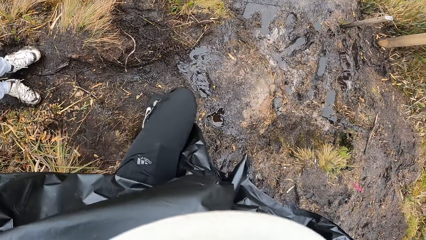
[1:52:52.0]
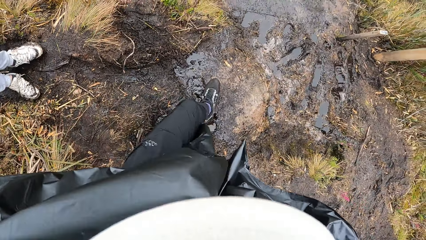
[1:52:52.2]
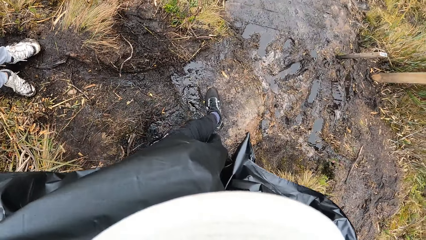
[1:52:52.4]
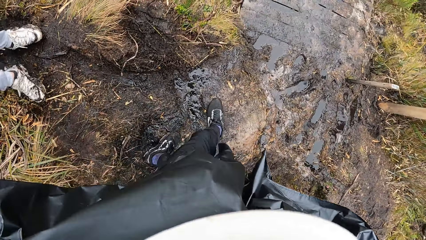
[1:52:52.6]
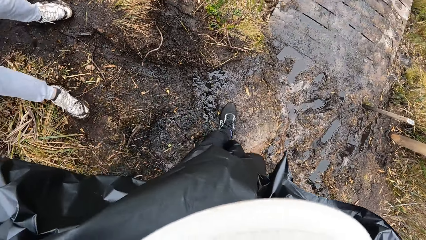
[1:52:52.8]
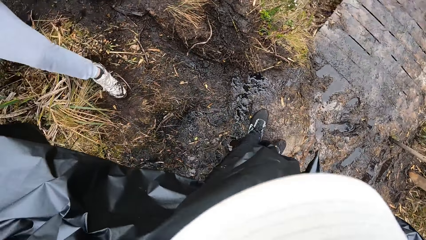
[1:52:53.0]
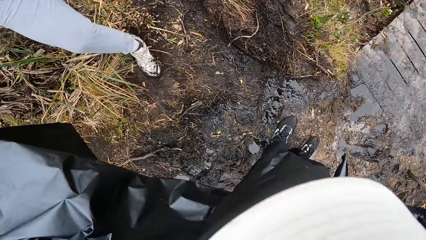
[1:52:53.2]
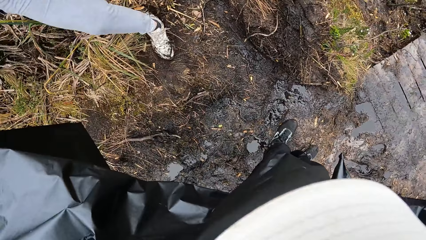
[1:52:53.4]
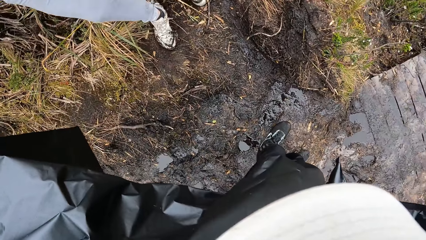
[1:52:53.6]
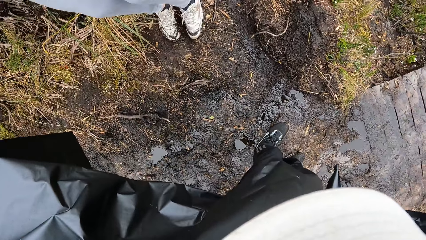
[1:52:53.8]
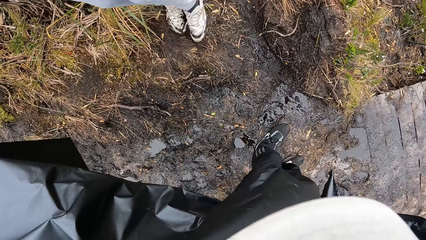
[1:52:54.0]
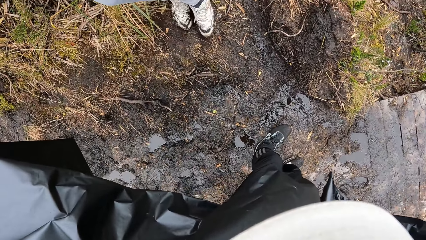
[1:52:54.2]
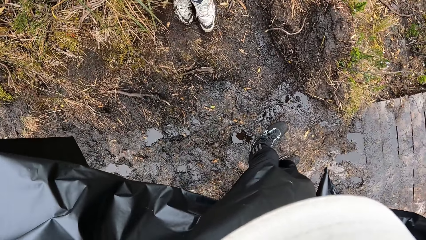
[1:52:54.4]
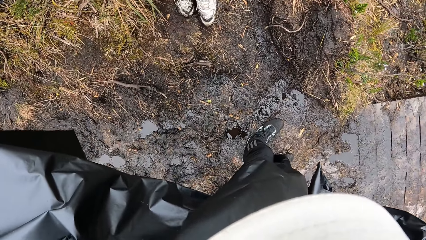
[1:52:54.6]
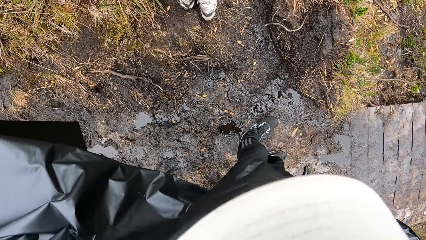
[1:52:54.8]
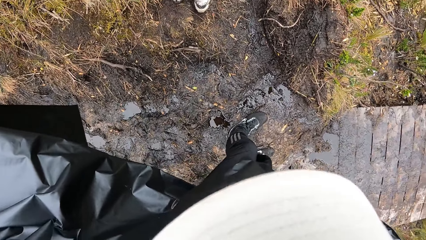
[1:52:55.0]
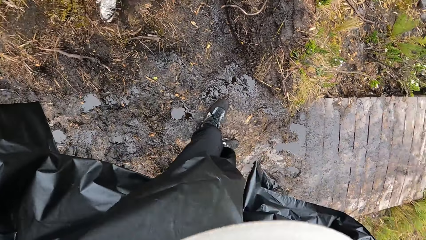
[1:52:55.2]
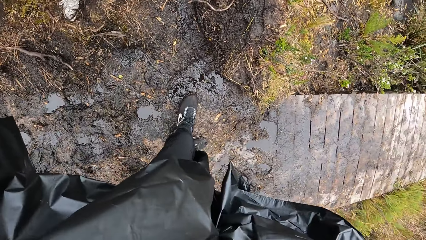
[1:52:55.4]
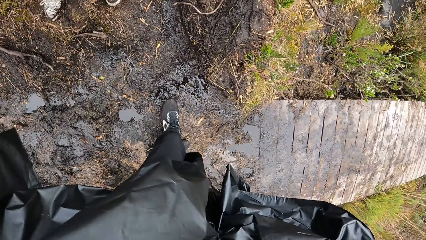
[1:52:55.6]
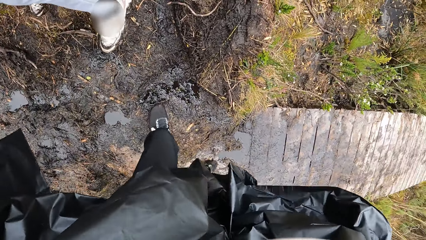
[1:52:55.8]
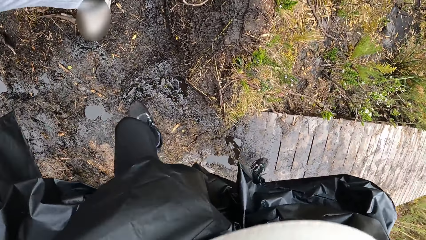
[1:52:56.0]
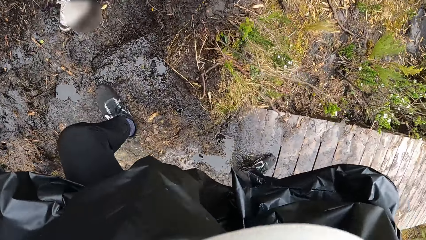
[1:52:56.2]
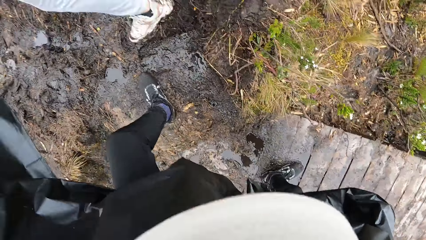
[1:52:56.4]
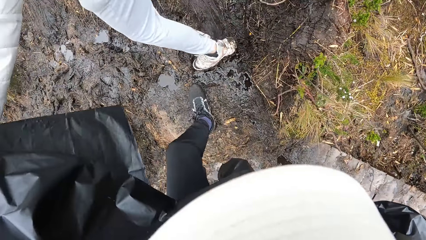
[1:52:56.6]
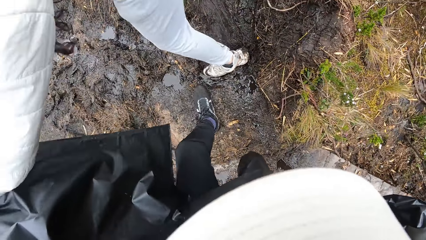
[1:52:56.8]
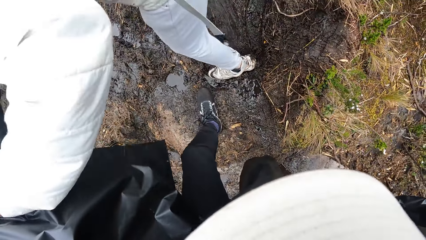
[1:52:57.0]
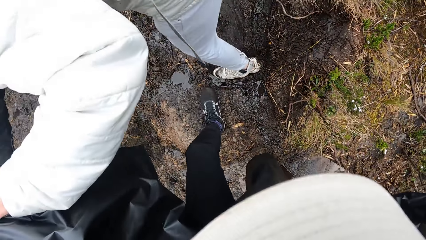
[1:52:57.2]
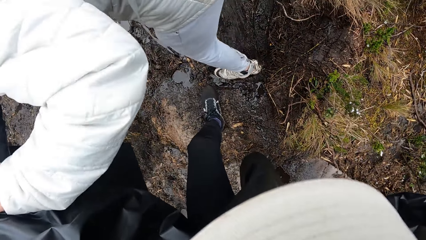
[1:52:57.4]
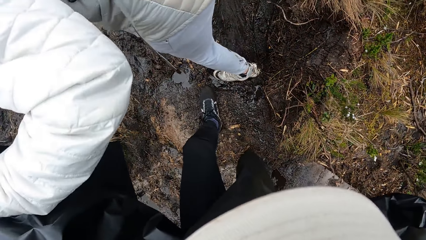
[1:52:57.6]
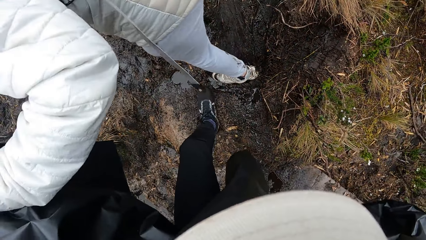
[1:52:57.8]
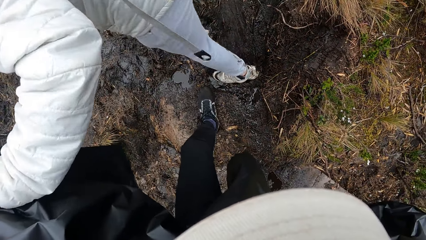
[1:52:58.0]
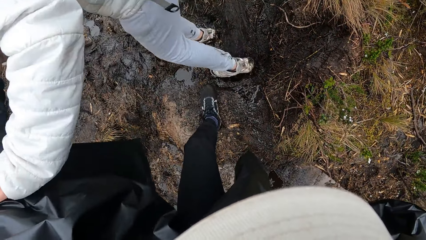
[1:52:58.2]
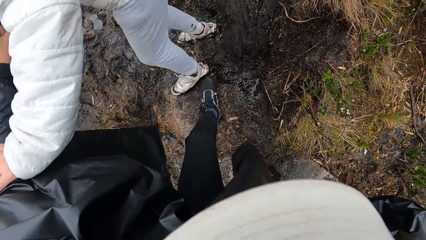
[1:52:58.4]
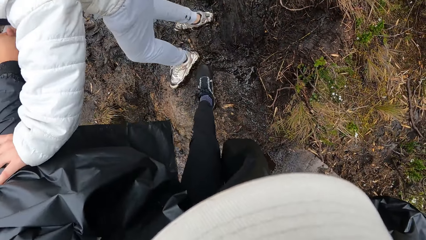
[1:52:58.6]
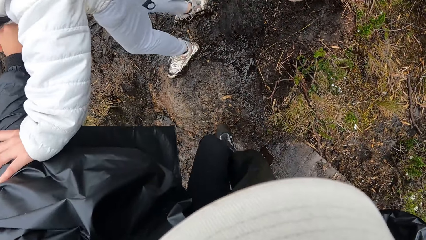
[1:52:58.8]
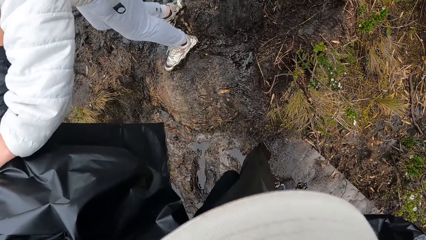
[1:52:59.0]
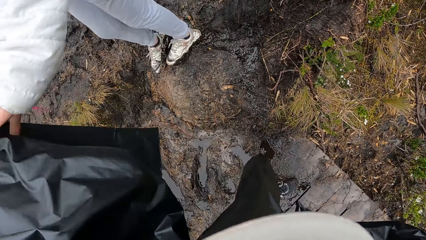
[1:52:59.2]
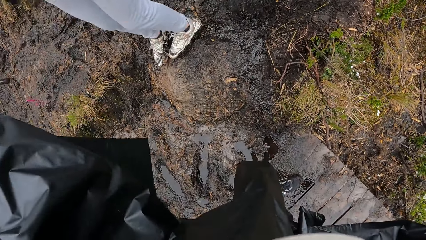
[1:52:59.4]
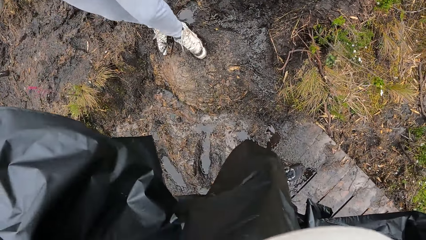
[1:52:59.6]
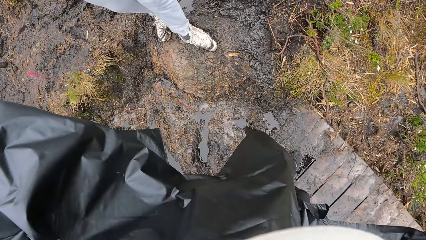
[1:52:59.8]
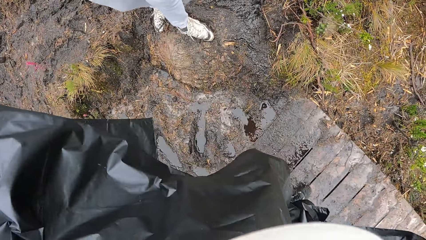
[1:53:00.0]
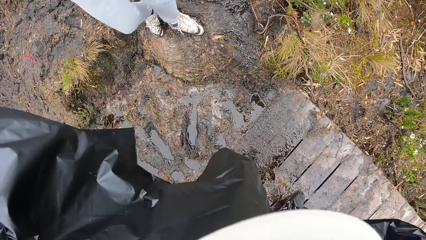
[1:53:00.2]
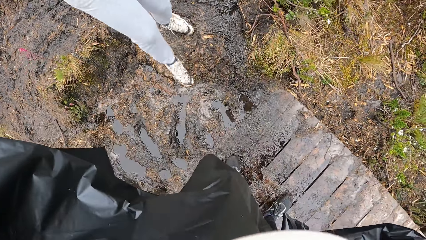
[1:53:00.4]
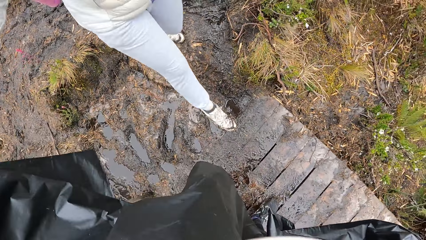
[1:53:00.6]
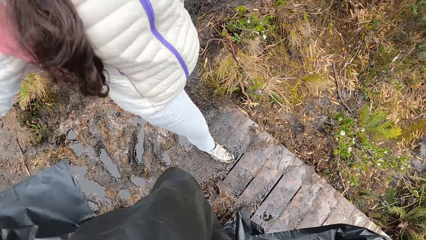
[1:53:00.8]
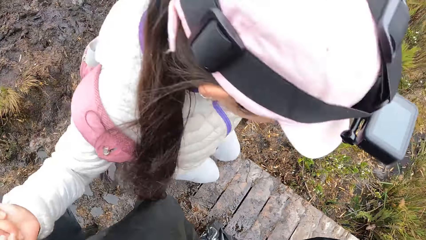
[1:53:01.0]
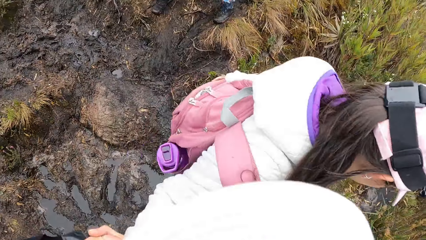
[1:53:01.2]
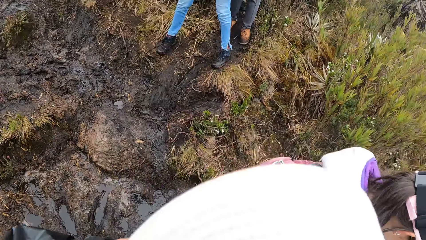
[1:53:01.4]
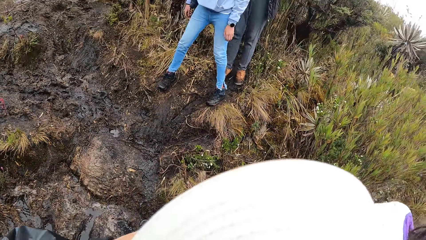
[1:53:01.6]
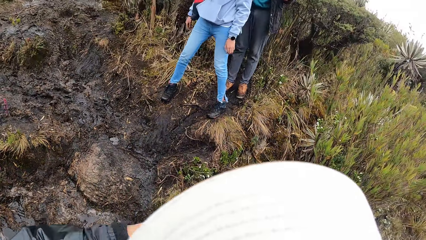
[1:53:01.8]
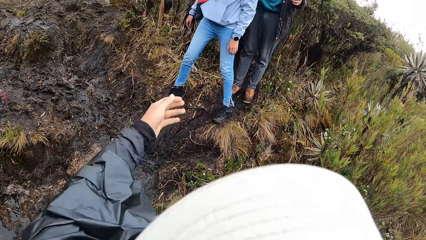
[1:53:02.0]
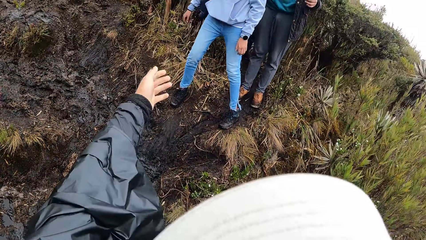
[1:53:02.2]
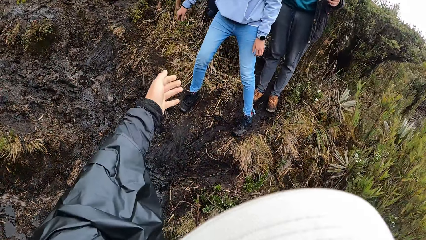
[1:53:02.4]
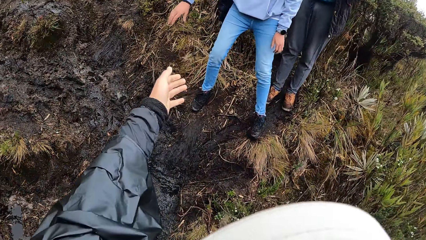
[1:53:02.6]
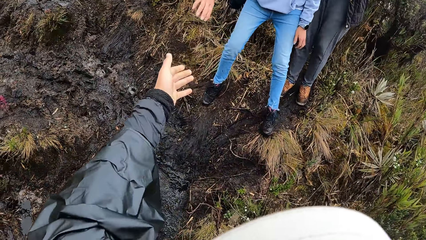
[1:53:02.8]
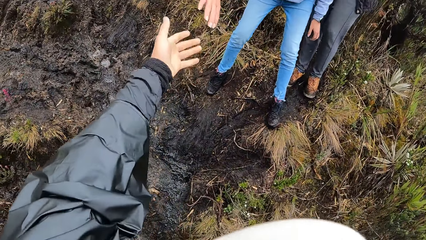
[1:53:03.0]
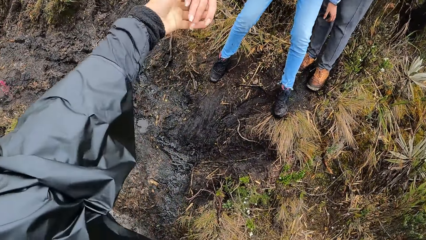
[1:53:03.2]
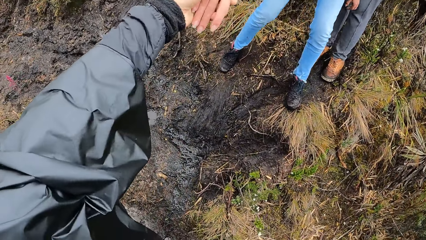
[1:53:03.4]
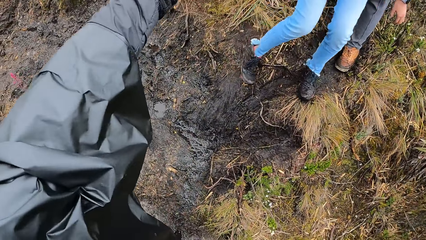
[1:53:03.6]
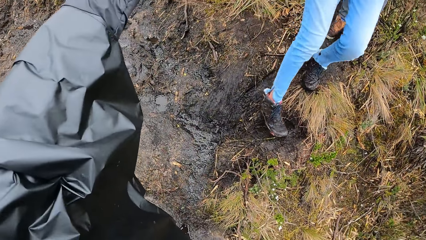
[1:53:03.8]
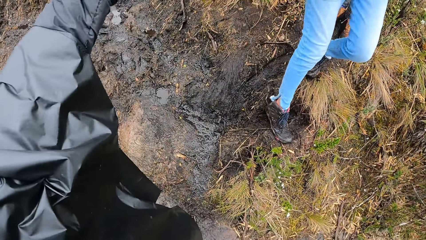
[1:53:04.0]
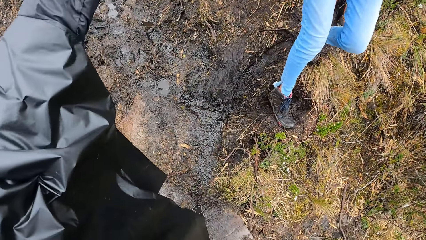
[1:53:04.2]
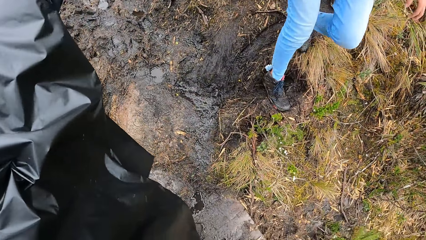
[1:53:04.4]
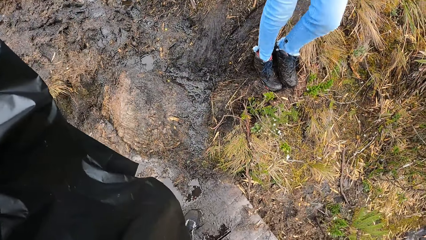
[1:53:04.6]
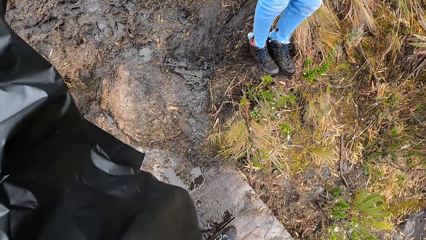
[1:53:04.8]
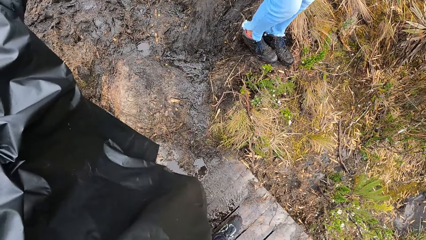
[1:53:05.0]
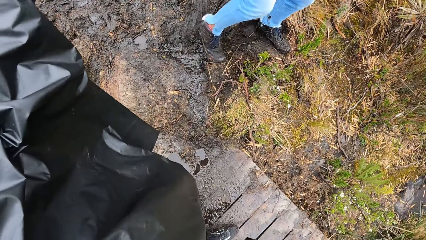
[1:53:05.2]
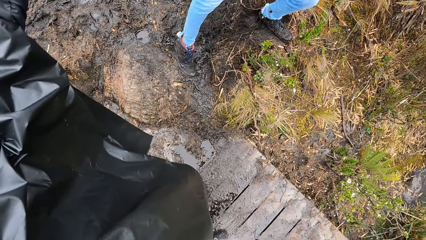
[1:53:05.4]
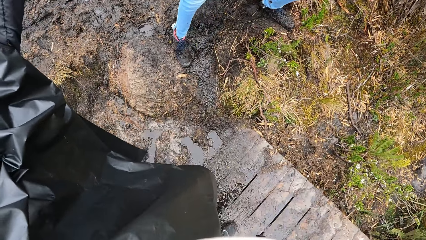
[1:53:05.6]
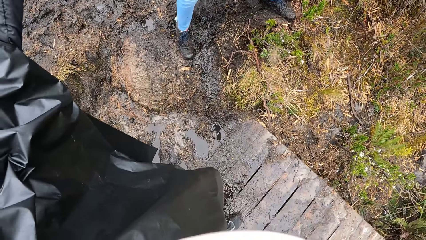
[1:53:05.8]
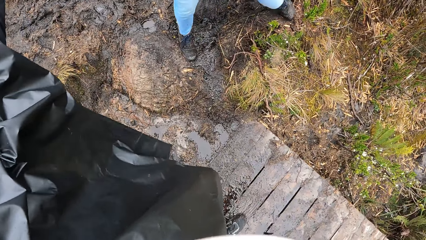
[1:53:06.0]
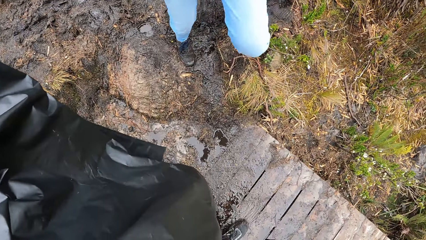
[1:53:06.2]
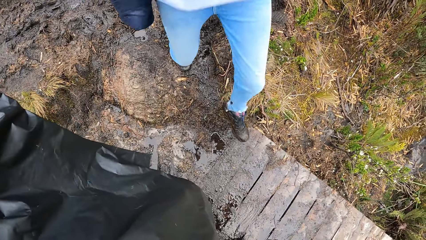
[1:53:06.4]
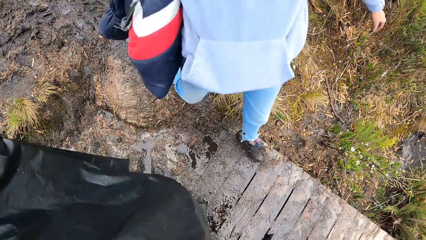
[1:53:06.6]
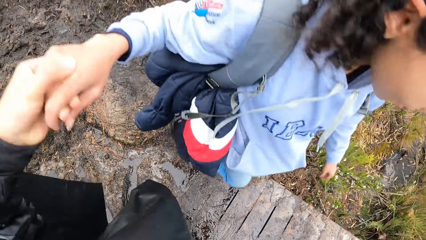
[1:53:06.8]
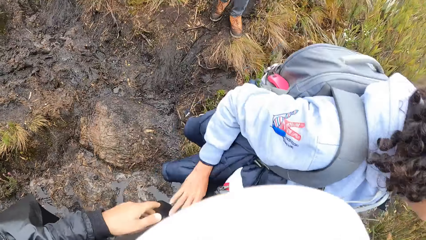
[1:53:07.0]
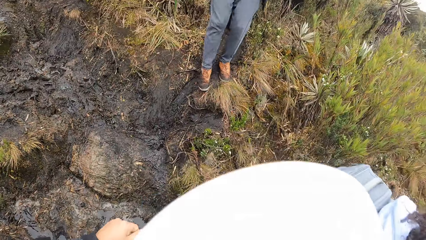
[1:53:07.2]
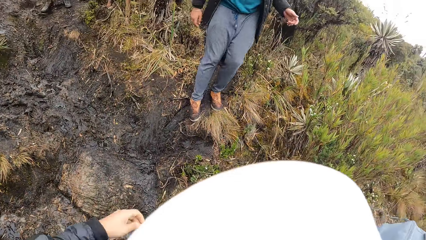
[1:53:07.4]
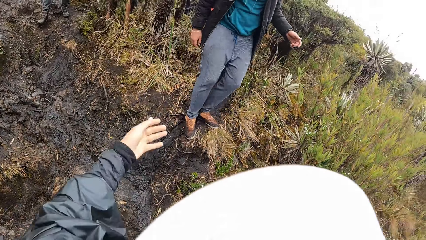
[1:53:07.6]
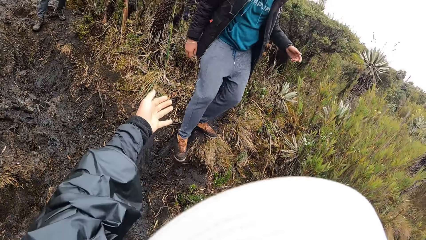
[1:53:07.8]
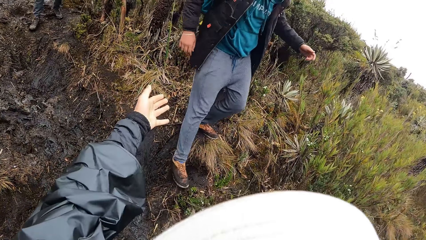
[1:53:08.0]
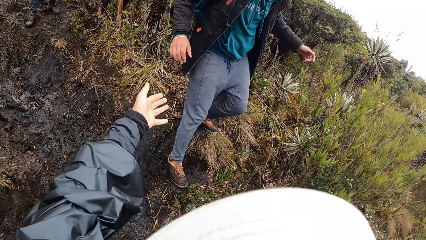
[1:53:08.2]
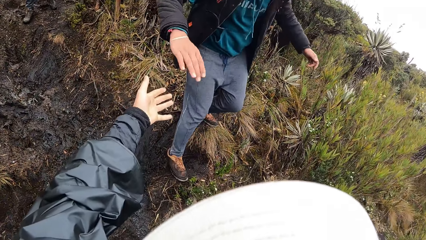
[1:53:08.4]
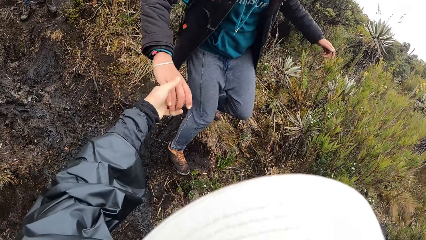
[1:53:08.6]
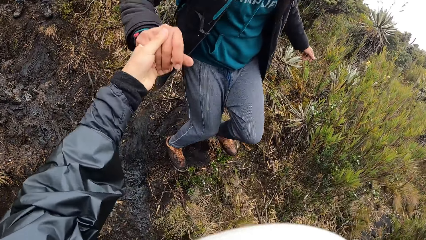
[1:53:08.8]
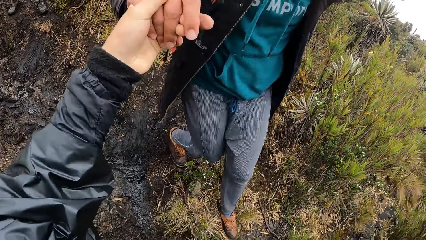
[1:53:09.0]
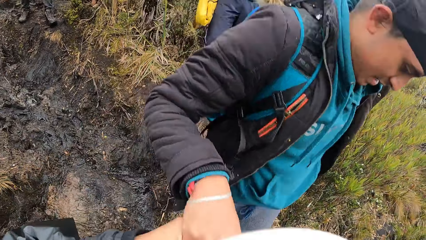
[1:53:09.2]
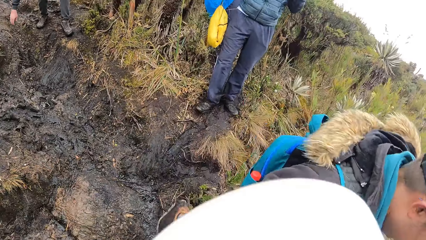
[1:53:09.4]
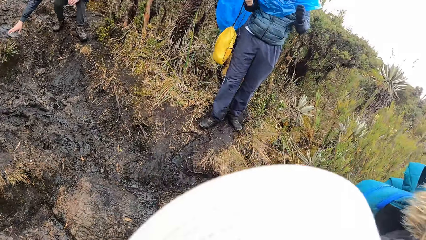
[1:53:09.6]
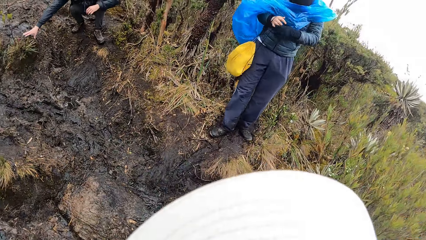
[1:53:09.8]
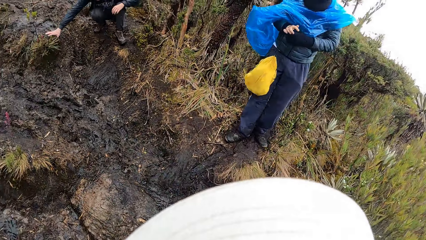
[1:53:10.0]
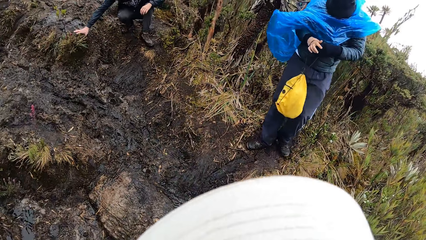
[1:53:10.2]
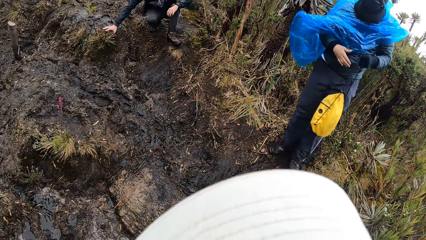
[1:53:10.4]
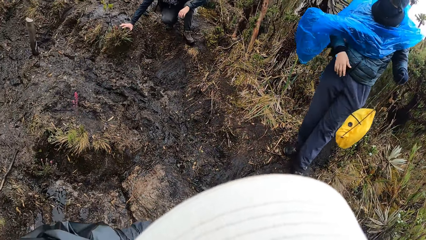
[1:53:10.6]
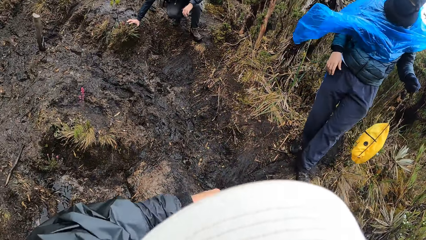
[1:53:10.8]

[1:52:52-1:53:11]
The camera wearer steps down with the right leg. He steps down with both legs. He looks at the left leg of a person. He holds the left hand of the person. He jumps over the water on the ground. He looks at the legs of the person. He looks at the person. He pulls a woman with his left hand. He stretches the hand to the woman and holds the hand of the woman. He looks at the legs of the woman. He looks at the first person. He pulls a man with his left hand. He holds the hand of the man. Another man holds a bag with his left hand.
